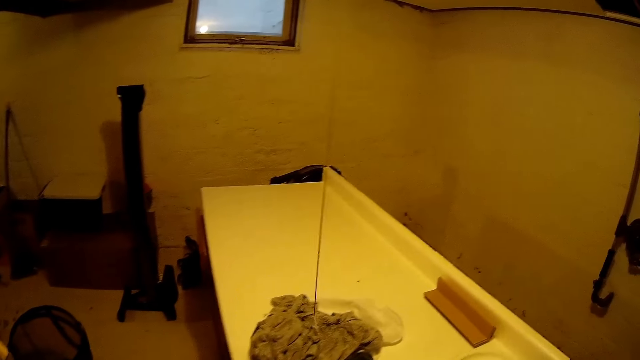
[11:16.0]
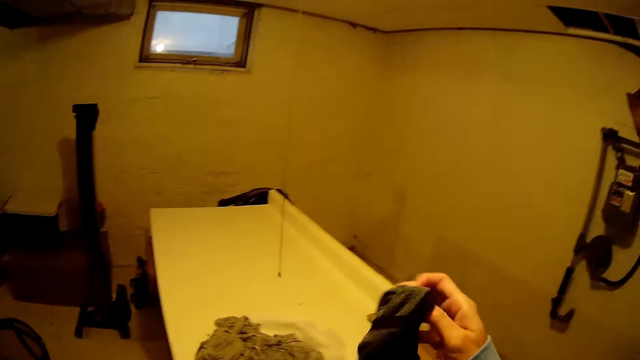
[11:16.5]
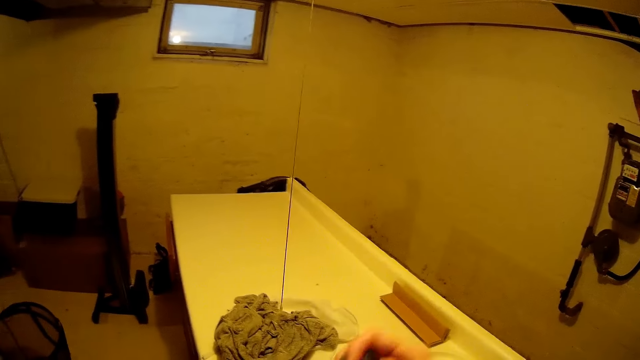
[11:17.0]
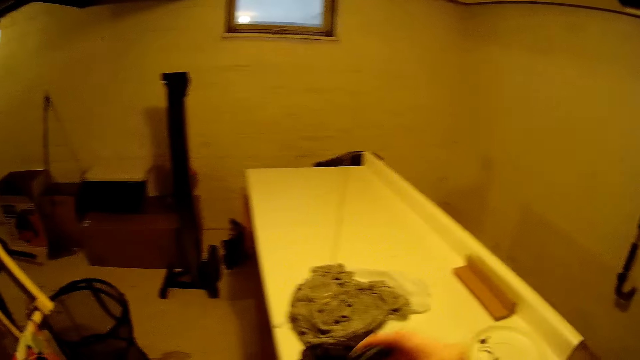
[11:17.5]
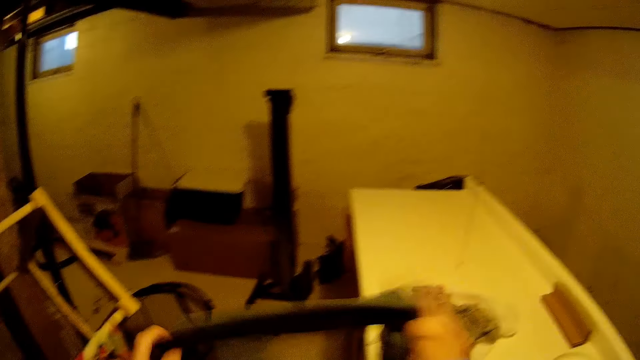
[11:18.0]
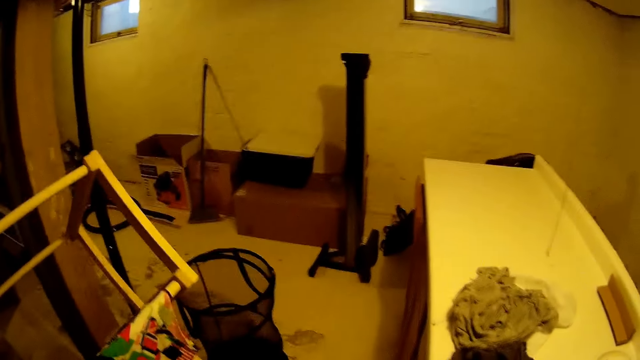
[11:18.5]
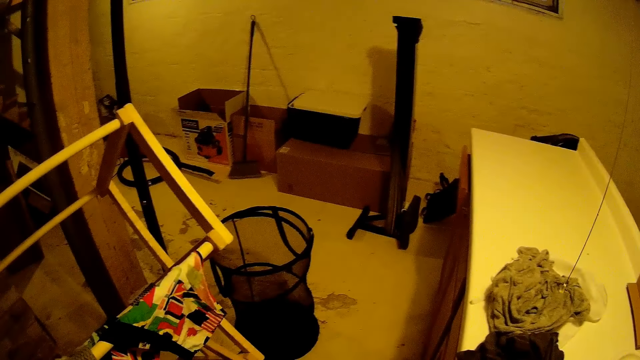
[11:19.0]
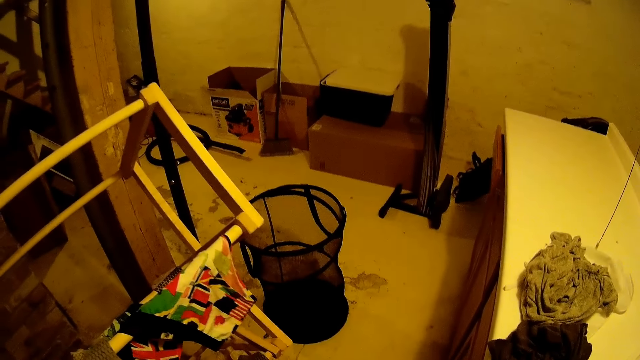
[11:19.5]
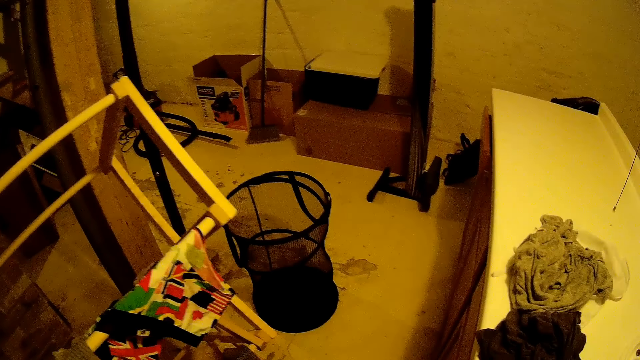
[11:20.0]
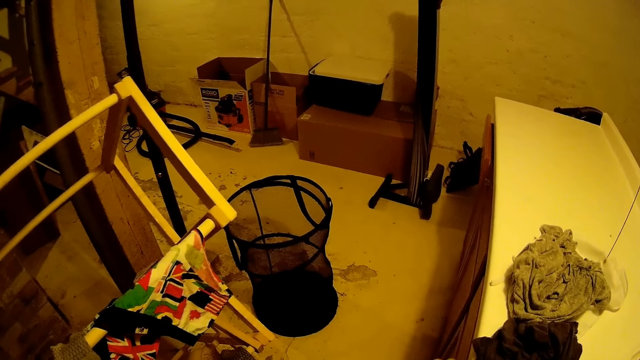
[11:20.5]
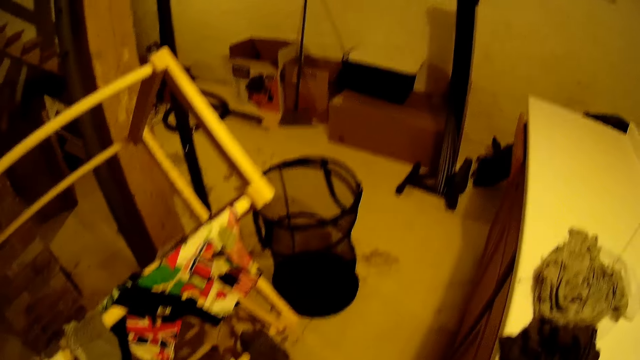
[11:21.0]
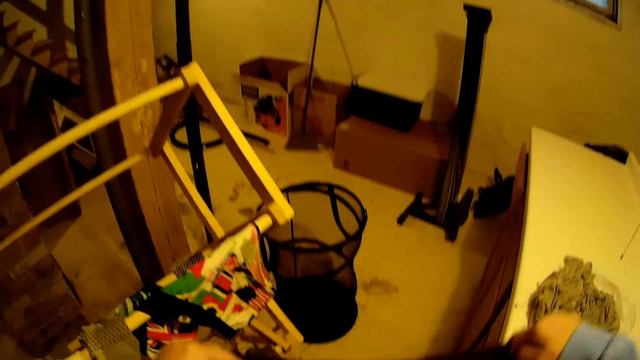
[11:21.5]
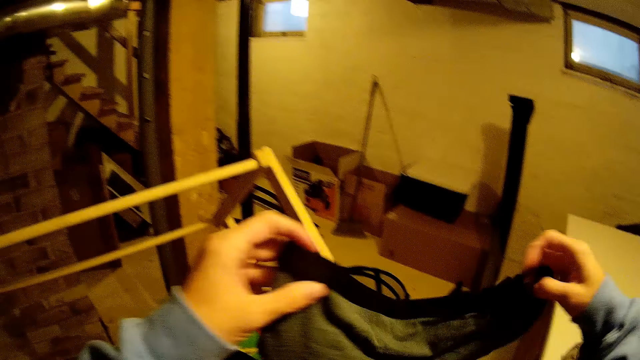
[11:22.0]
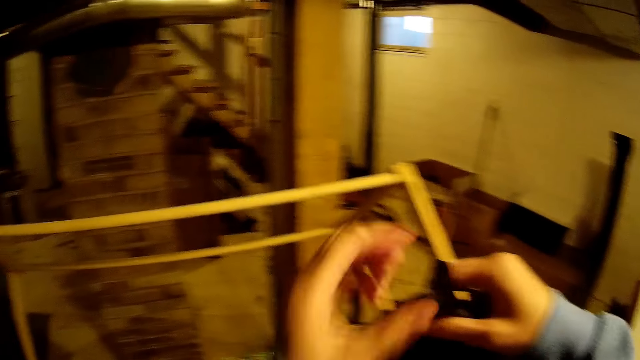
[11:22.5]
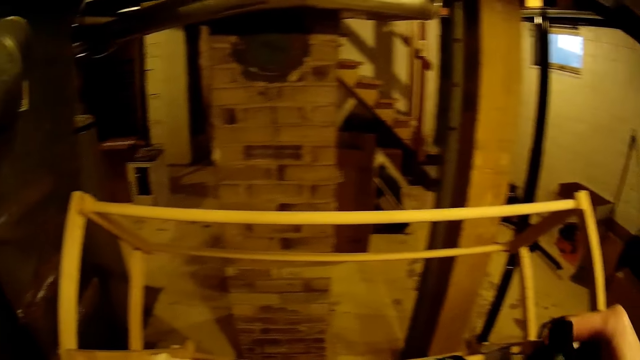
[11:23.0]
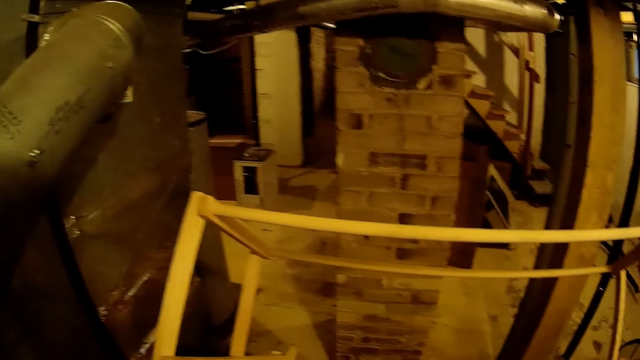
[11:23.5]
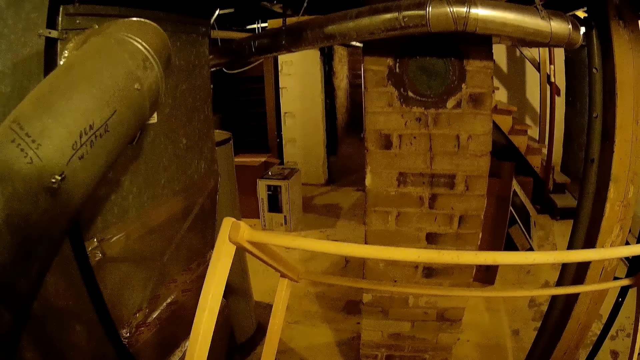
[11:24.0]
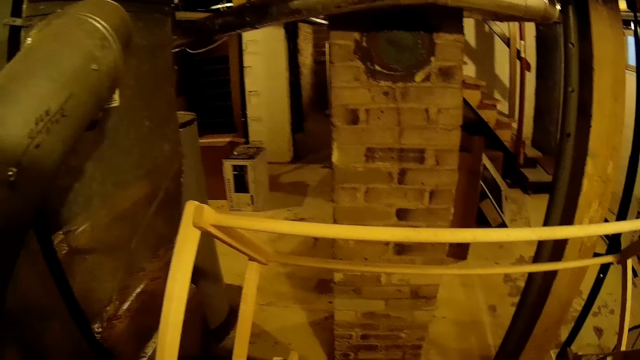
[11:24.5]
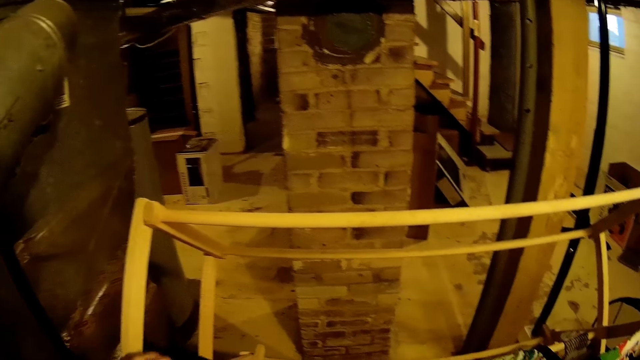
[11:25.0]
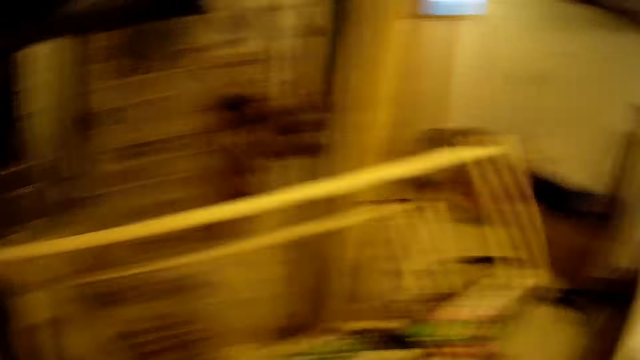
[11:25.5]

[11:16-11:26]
The camera wearer lifts a cloth. They hold the cloth with both hands.

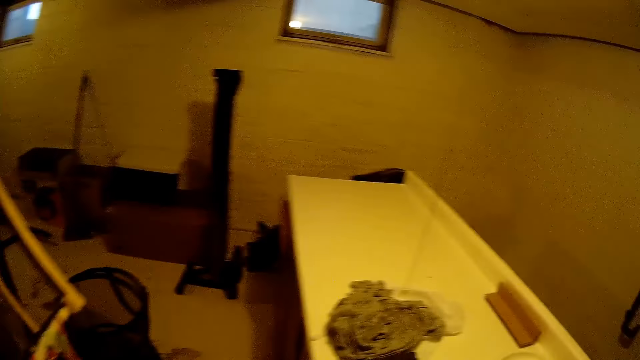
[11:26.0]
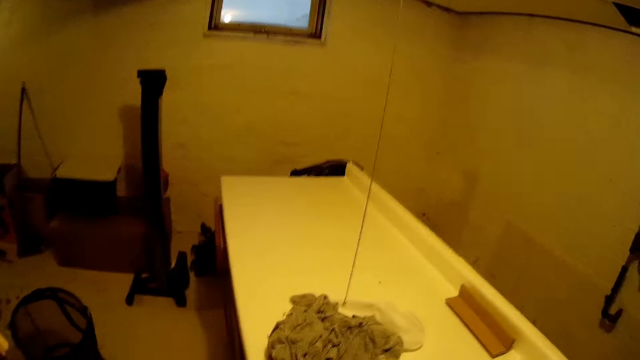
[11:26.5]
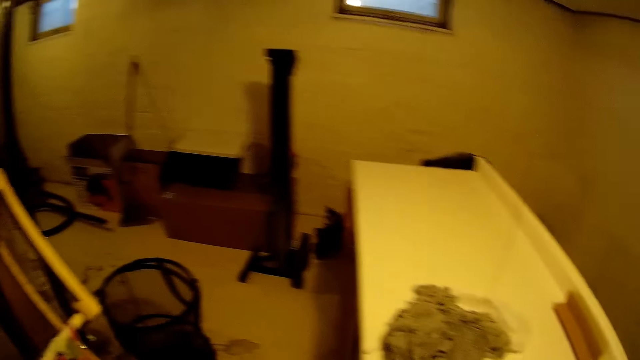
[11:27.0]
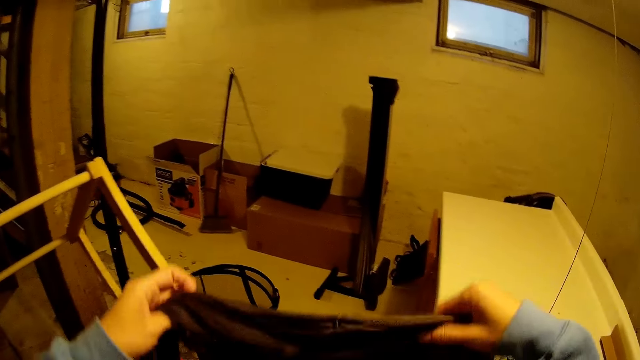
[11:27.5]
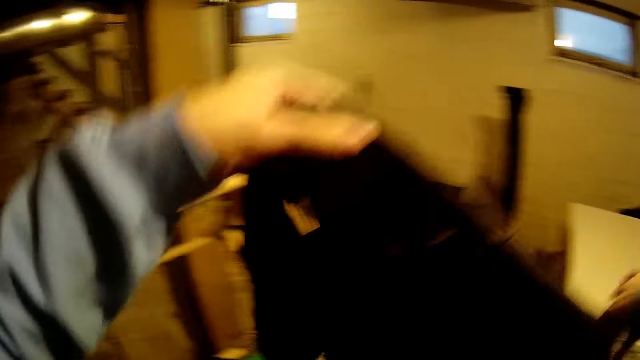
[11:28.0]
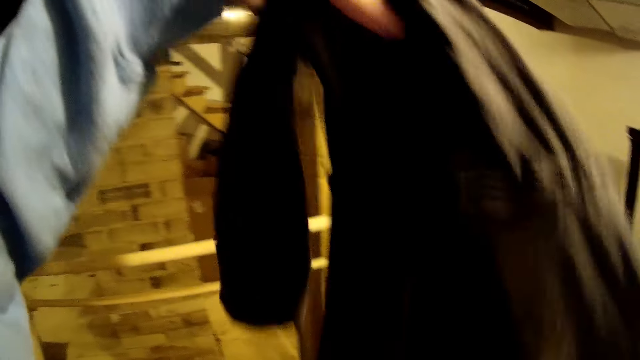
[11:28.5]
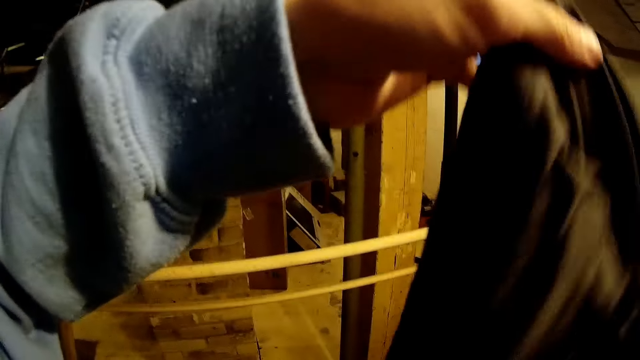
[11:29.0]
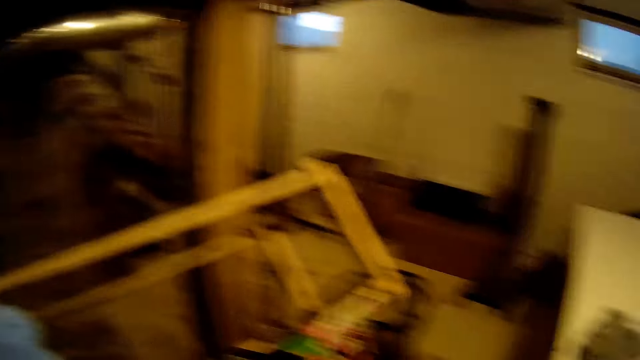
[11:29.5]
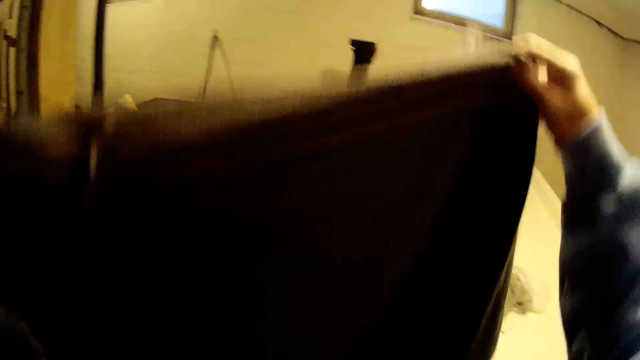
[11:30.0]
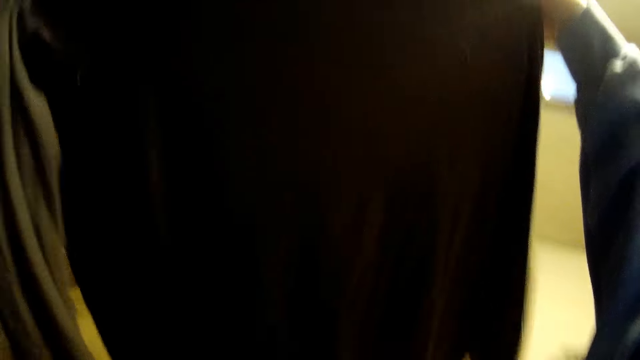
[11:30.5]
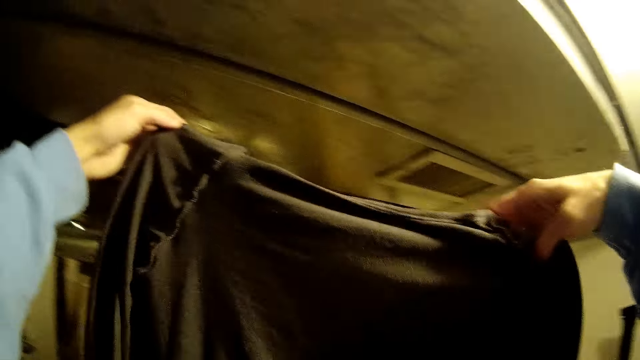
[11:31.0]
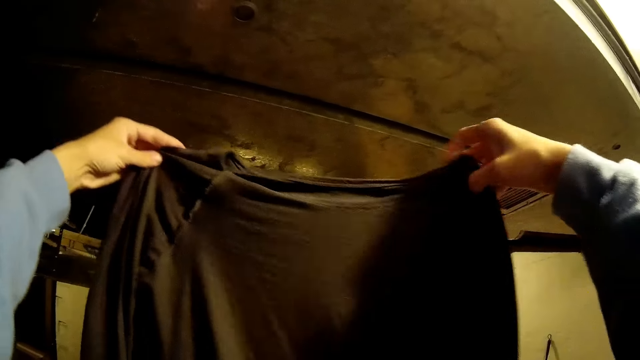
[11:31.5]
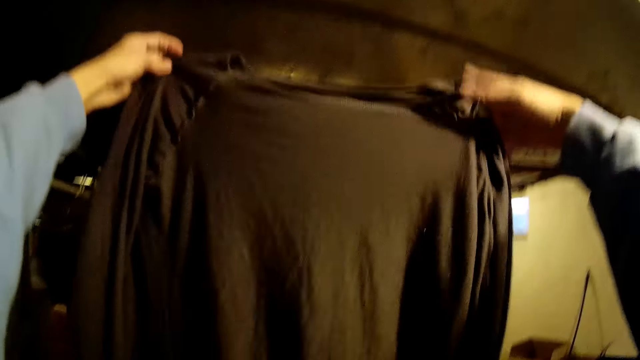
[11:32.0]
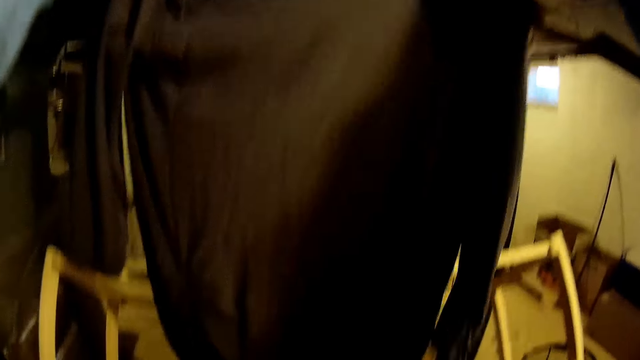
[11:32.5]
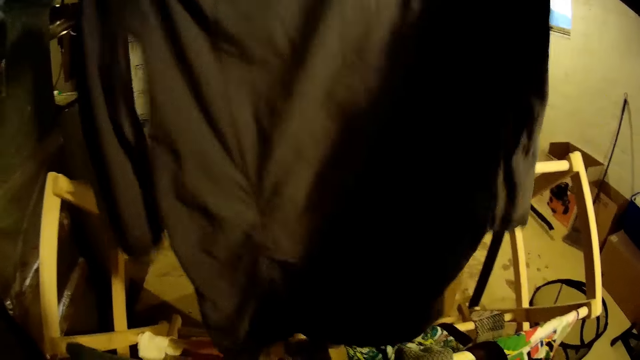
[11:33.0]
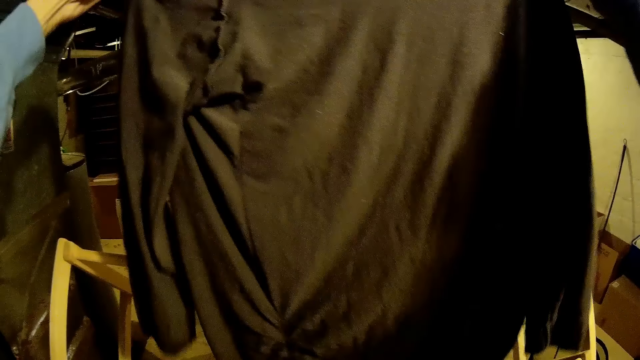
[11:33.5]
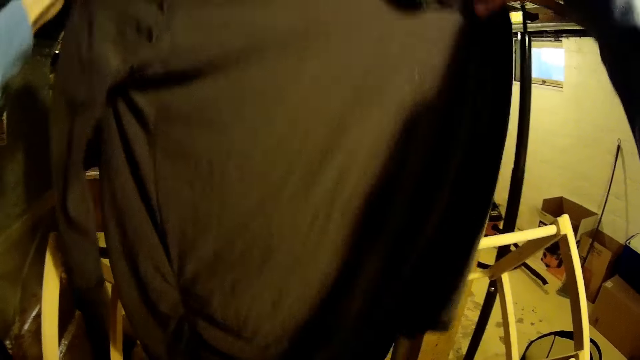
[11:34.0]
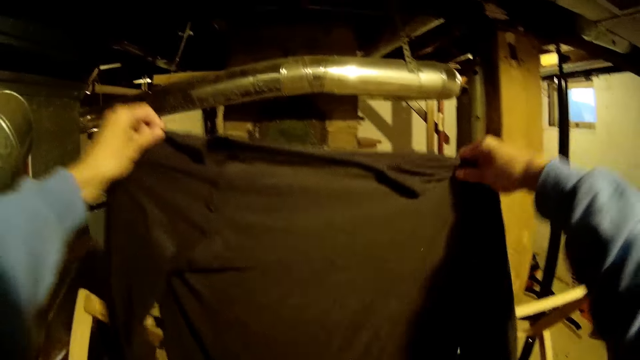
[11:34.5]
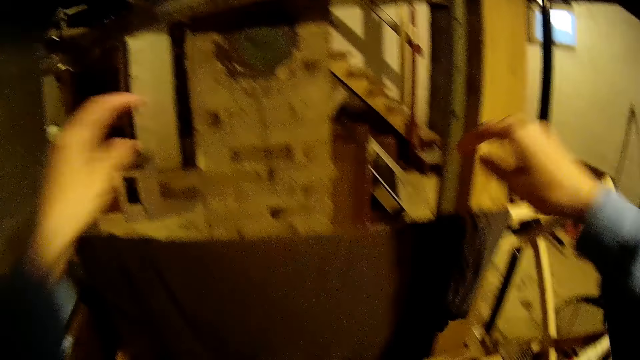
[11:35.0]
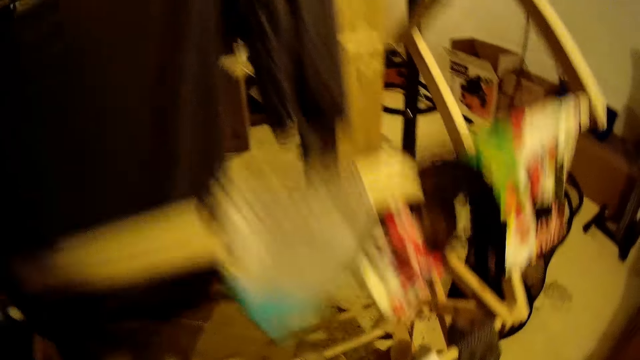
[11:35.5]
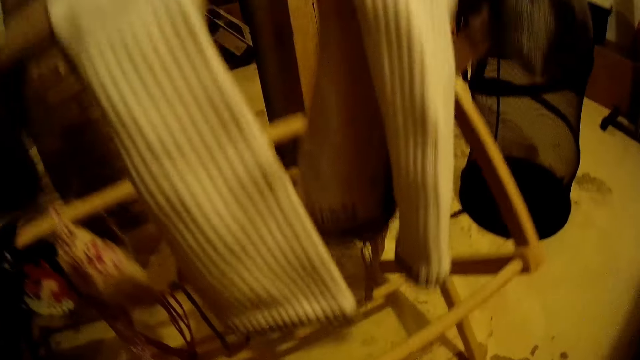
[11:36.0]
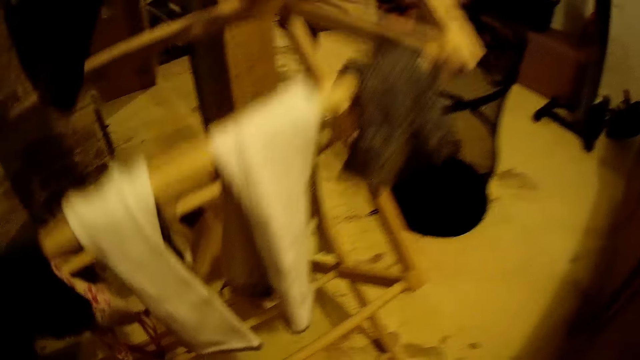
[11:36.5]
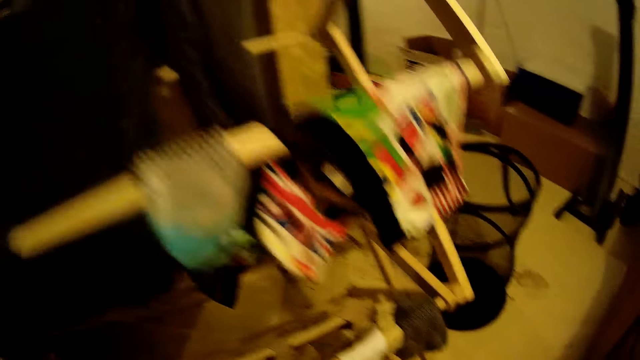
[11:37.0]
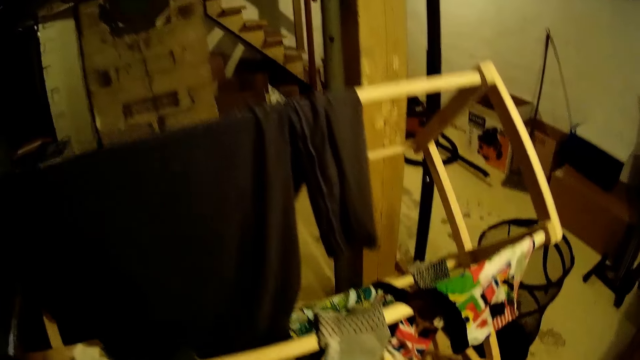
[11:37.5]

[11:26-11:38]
The camera wearer holds a cloth with both hands. They hang the cloth on a cloth rack and dry the cloth in a hanger with both hands.
